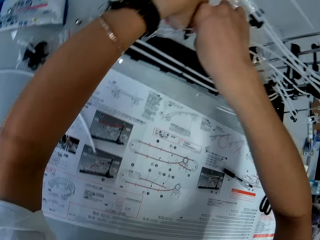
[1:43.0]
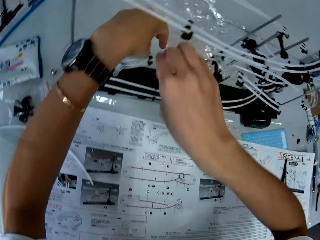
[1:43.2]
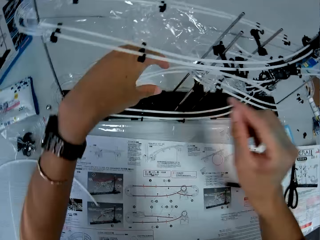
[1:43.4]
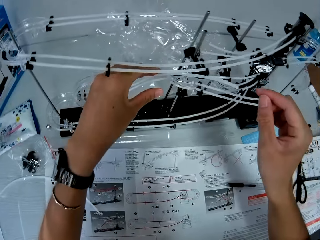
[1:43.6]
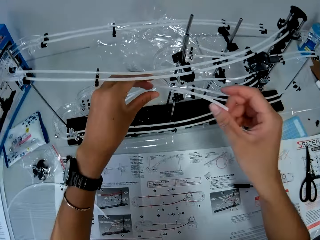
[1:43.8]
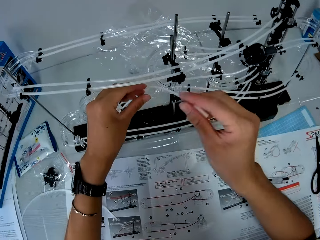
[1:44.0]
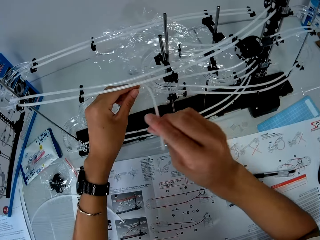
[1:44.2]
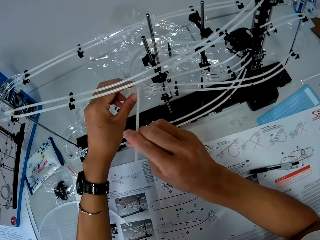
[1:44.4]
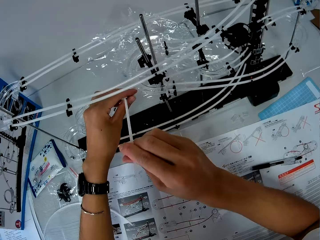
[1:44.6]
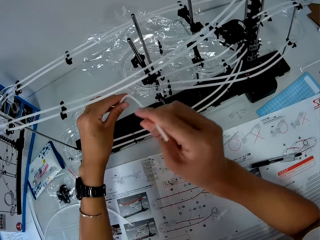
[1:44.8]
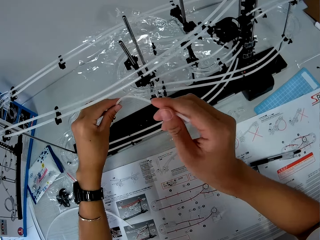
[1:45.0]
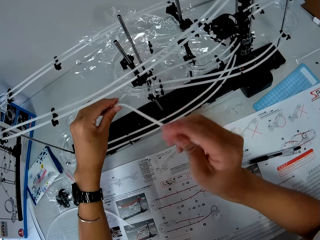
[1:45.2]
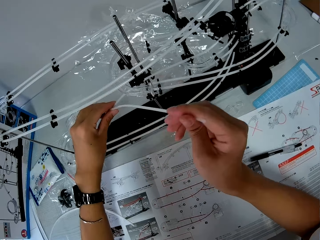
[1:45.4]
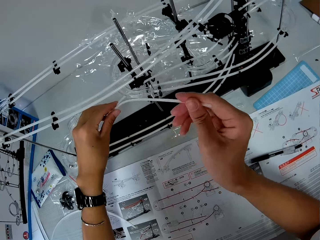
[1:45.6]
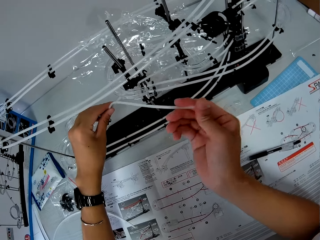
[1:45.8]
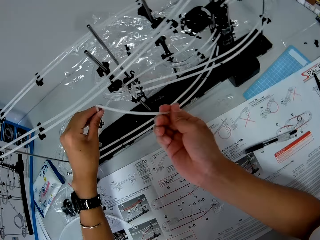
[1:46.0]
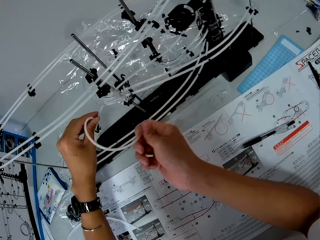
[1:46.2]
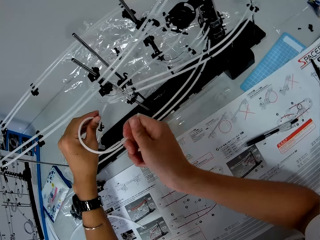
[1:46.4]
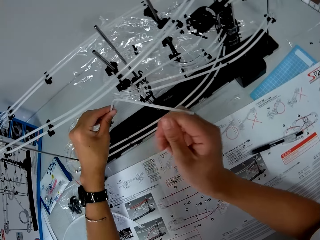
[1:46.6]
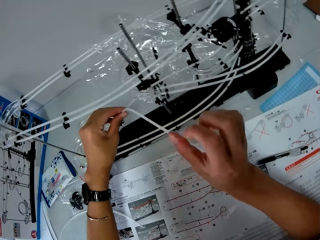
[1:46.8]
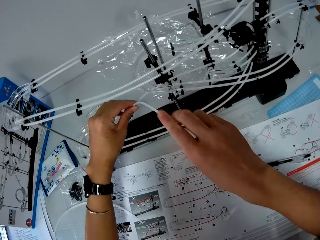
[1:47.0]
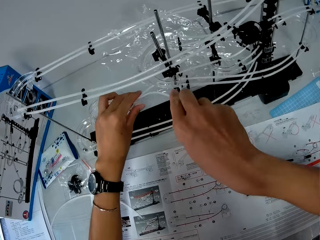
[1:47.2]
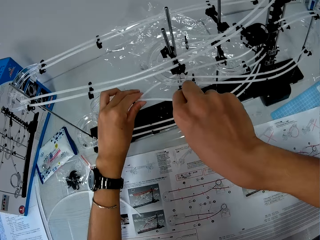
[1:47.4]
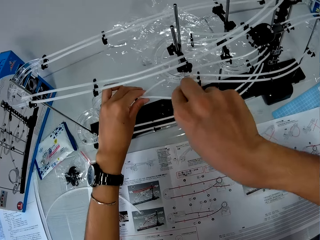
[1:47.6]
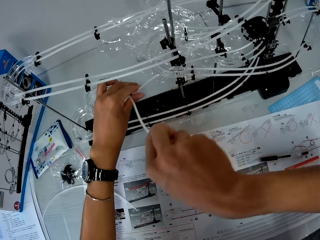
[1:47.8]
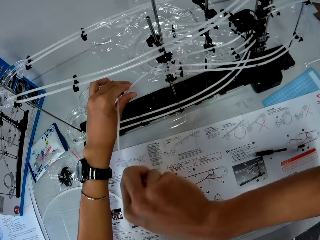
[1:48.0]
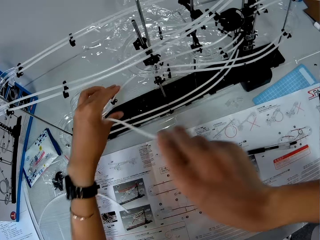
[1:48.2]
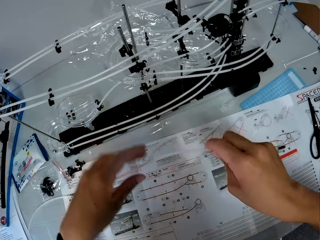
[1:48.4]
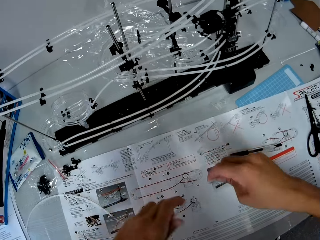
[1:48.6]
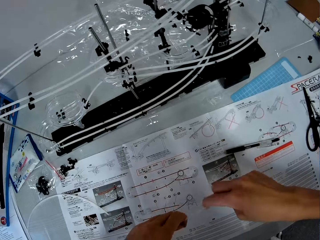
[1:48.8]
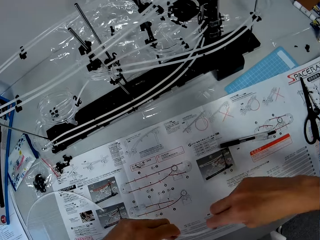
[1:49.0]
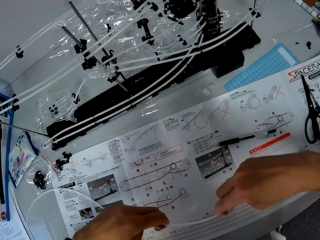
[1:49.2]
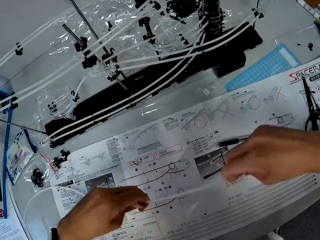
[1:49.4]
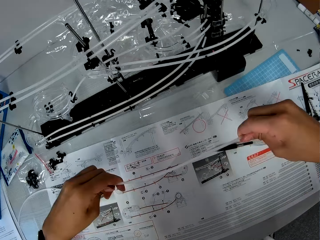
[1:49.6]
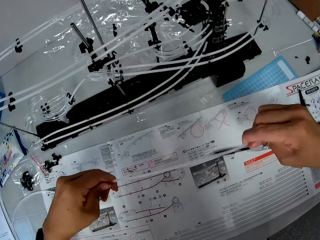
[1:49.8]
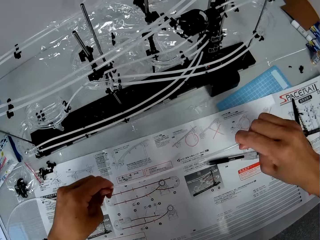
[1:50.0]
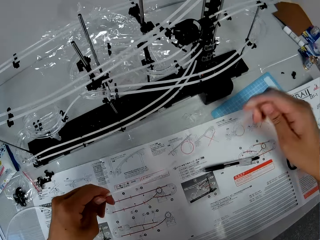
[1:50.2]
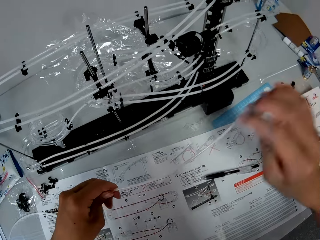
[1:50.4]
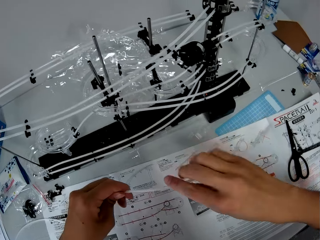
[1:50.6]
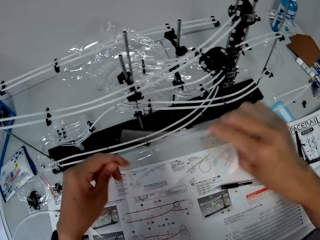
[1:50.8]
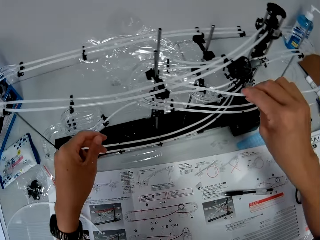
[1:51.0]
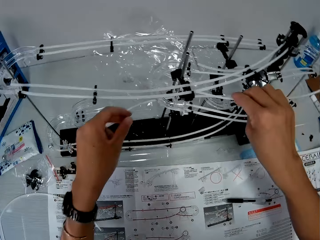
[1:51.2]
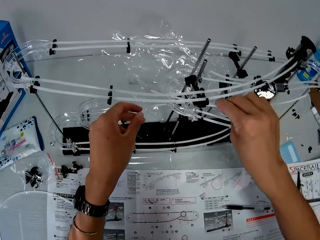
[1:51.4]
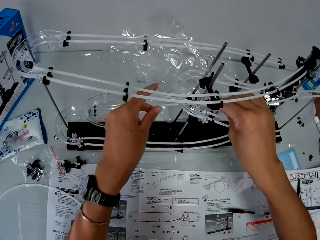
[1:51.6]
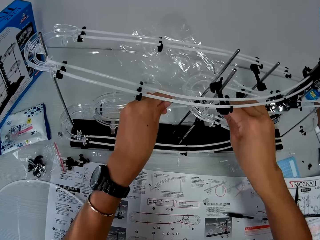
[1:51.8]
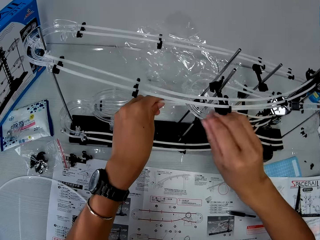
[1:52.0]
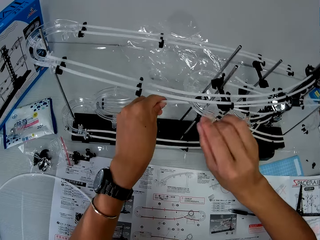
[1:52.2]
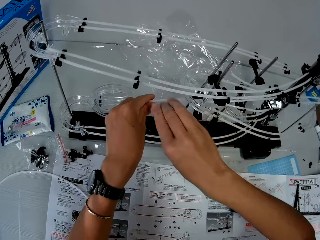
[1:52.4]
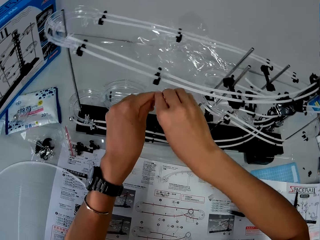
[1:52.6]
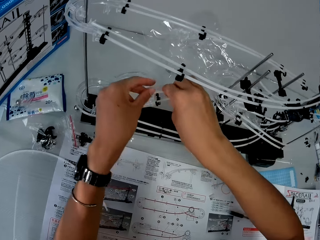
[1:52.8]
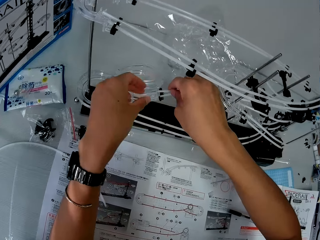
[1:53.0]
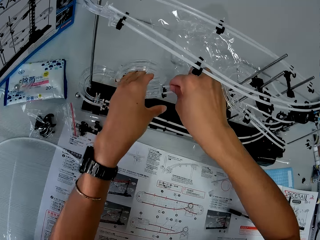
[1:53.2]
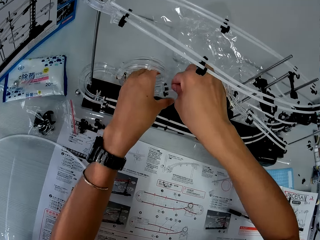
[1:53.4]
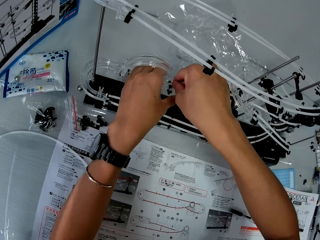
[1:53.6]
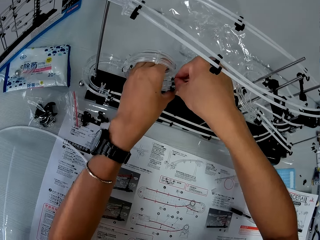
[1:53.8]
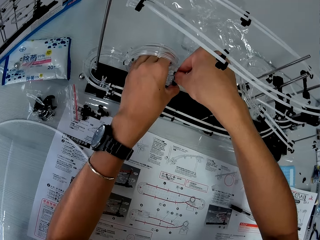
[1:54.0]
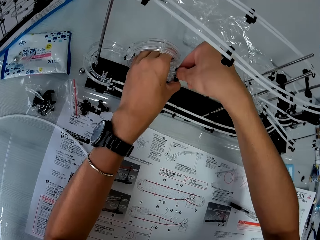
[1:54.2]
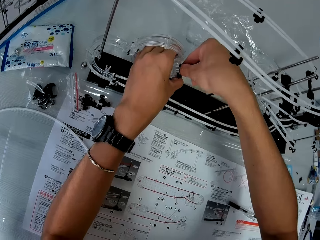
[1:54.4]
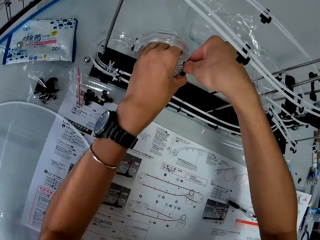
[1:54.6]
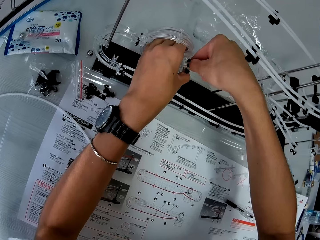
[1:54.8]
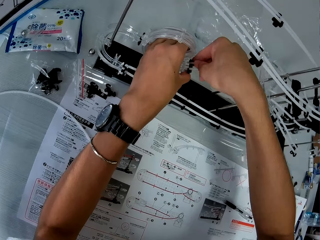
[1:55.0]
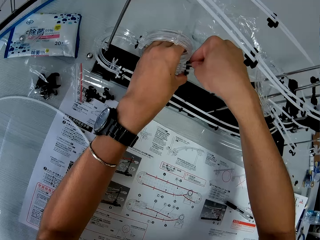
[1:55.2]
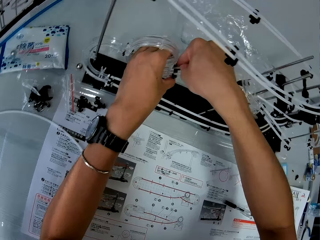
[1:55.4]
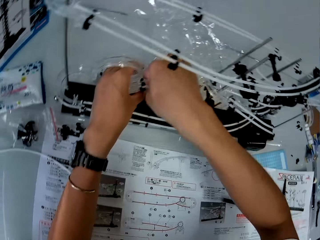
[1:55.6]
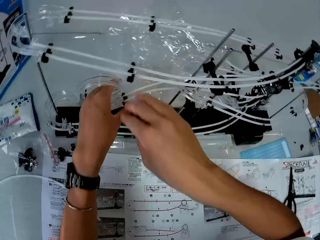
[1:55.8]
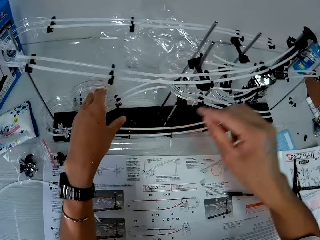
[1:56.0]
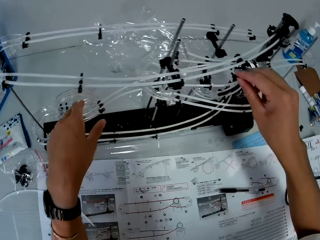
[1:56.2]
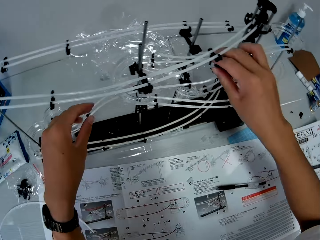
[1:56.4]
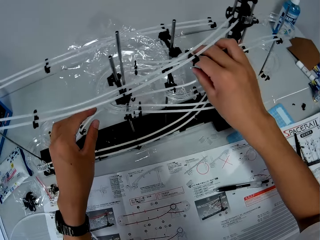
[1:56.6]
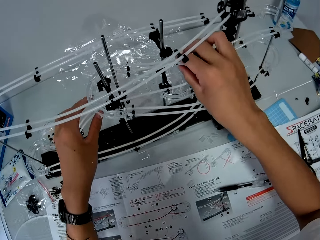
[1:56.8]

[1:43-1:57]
The camera wearer straightens the standard rail. They bend the marble roller coaster rail. They fix the marble roller coaster rail on the rail stand.

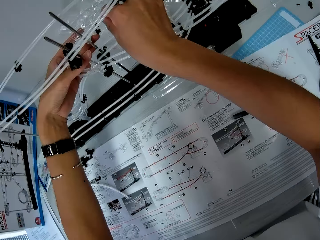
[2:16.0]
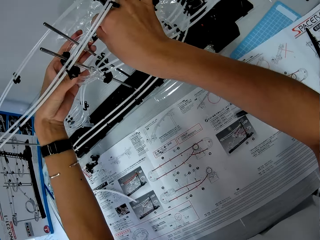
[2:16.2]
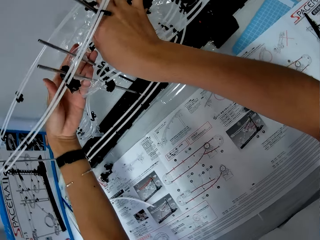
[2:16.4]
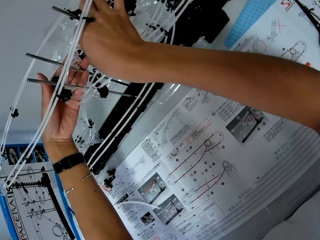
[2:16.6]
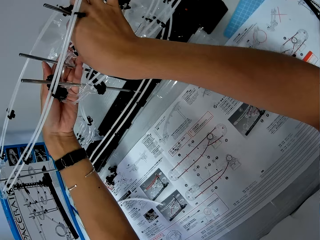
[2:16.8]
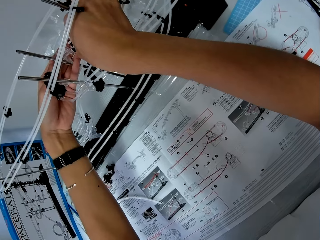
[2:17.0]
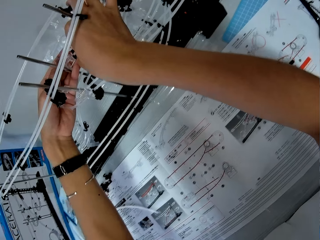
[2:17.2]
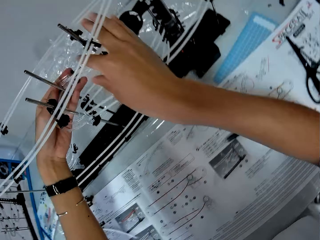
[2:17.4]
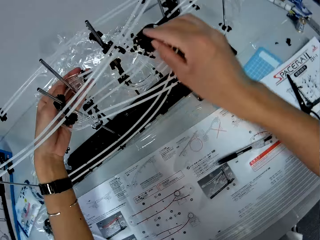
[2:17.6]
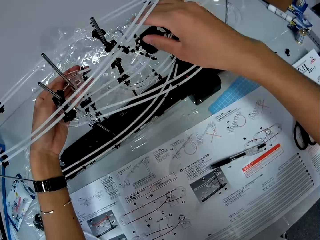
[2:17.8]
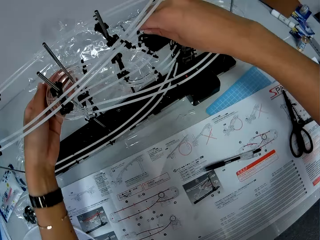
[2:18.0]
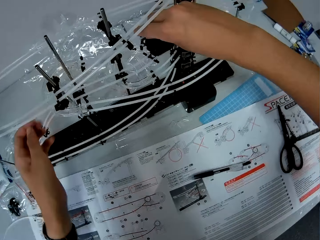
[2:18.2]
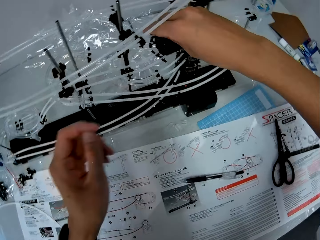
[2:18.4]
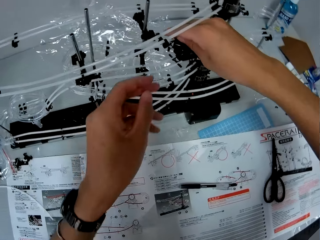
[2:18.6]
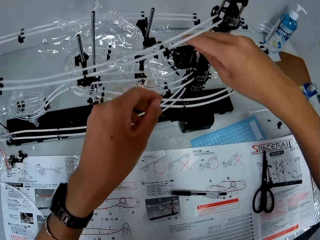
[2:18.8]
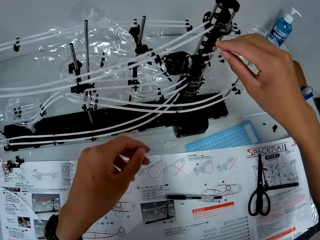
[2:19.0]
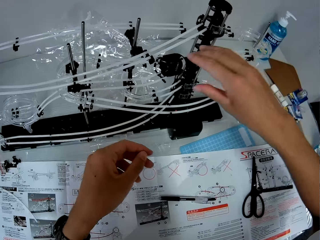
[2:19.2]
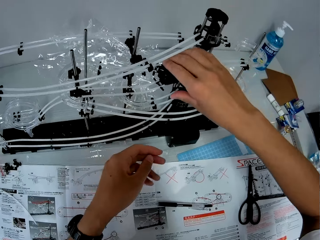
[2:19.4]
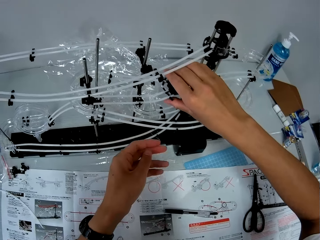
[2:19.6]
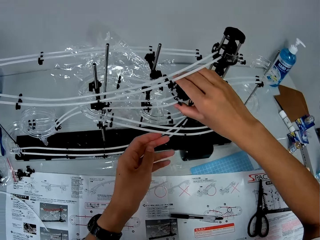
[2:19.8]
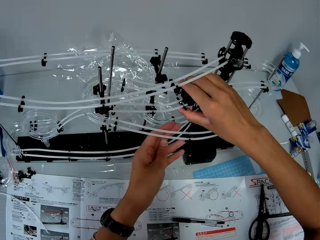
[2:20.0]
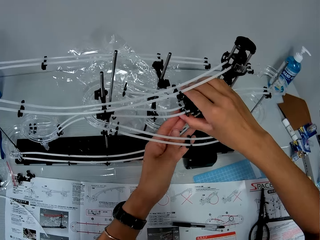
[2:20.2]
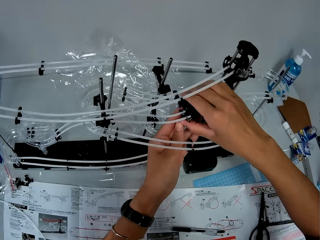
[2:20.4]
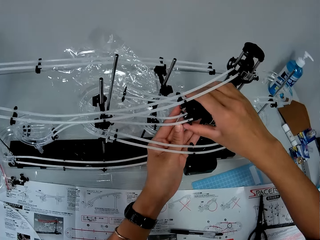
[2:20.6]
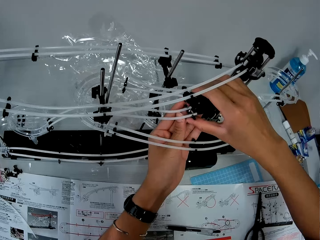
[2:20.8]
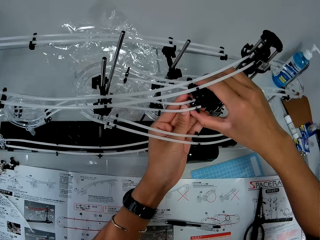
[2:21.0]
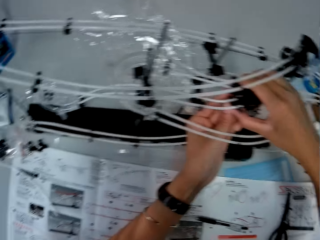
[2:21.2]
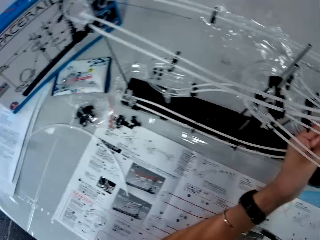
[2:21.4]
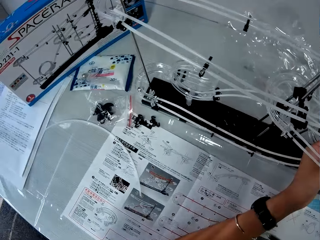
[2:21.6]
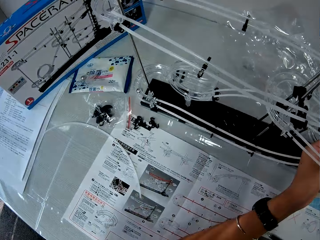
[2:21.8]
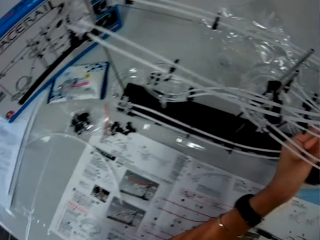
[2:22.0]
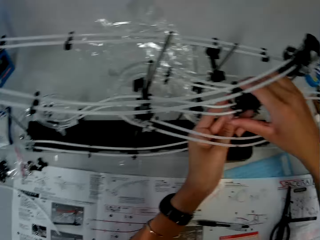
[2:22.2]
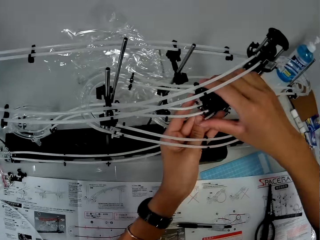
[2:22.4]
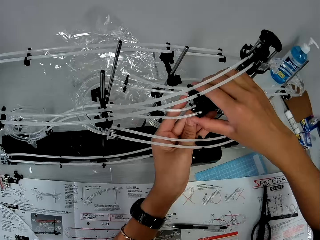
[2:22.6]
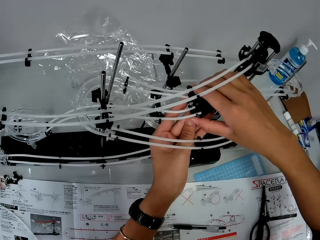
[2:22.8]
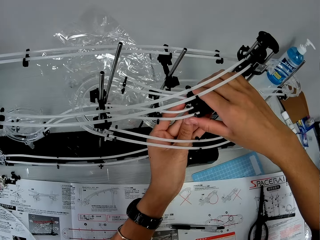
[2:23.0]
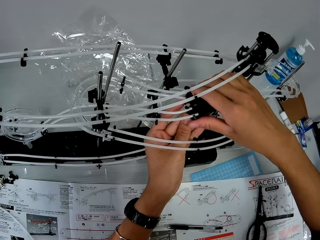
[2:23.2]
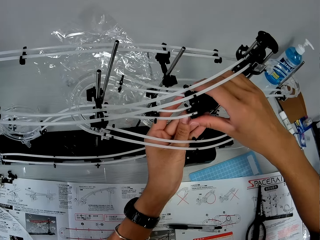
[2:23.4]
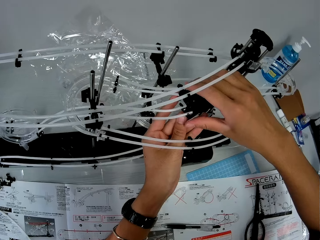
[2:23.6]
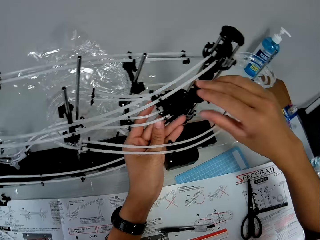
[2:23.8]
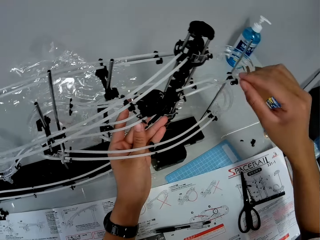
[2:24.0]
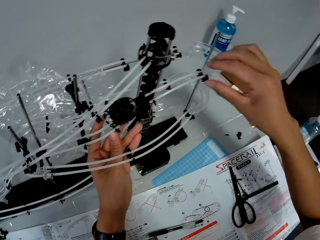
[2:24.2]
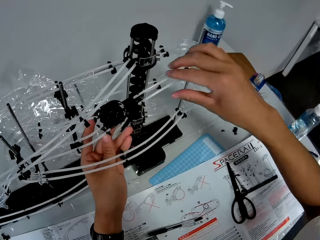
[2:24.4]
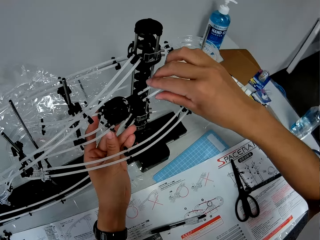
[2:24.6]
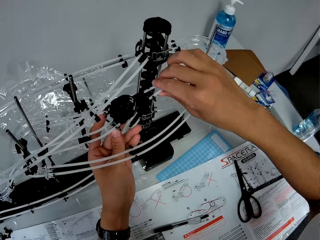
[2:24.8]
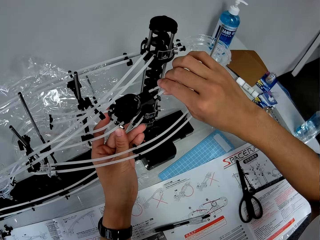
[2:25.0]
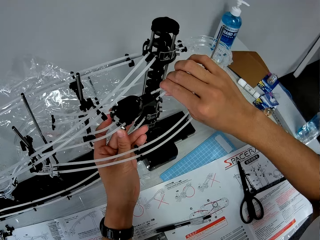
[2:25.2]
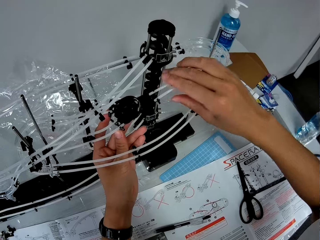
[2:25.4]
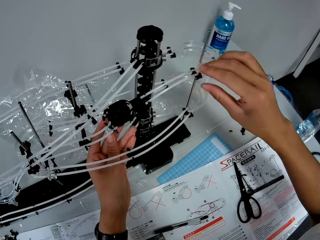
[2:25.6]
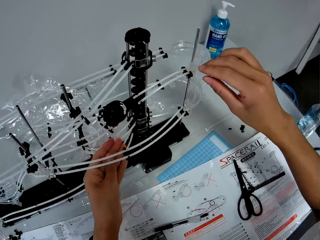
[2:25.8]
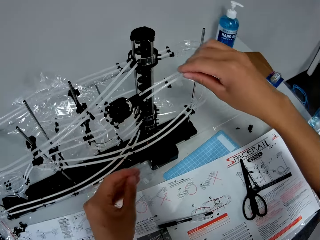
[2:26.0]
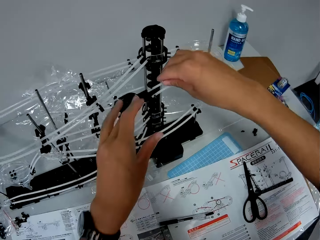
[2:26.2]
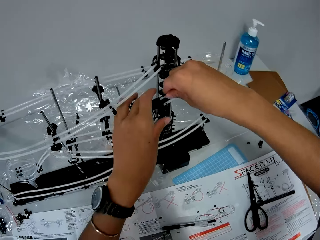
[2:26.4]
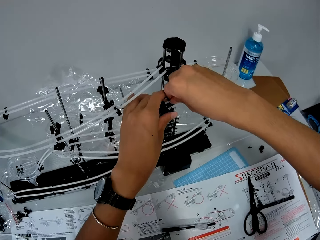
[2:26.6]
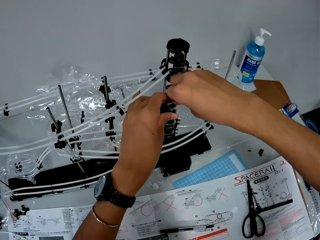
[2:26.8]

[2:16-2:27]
The camera wearer adjusts the rail stand and the marble roller coaster rail.
